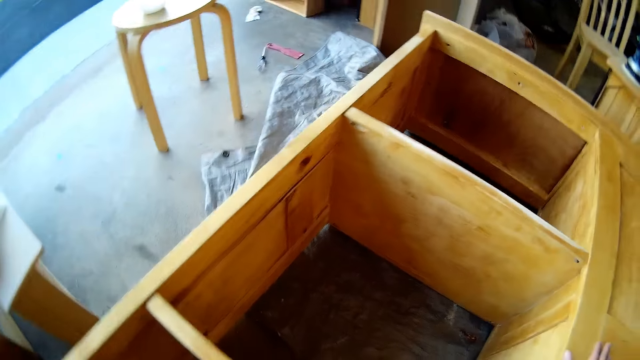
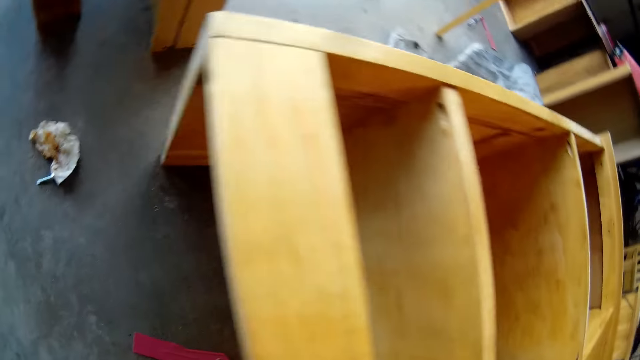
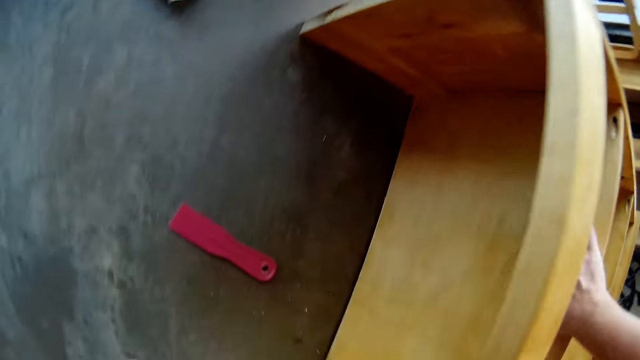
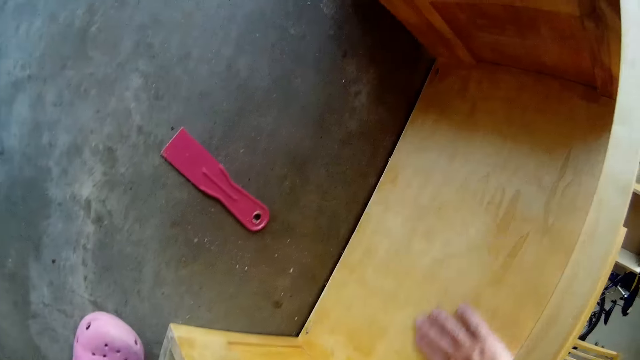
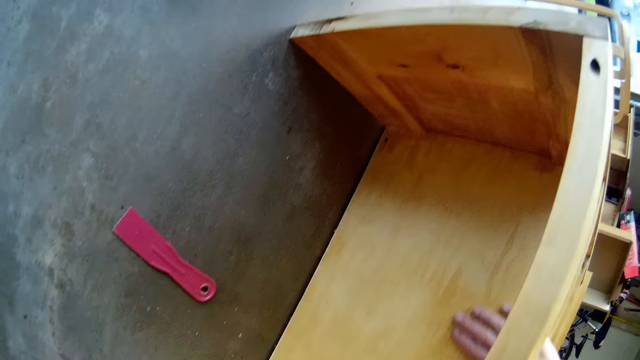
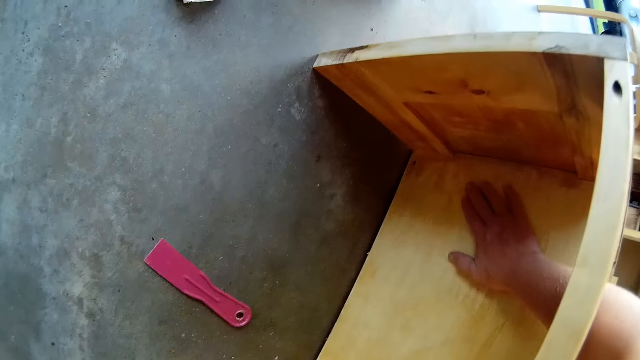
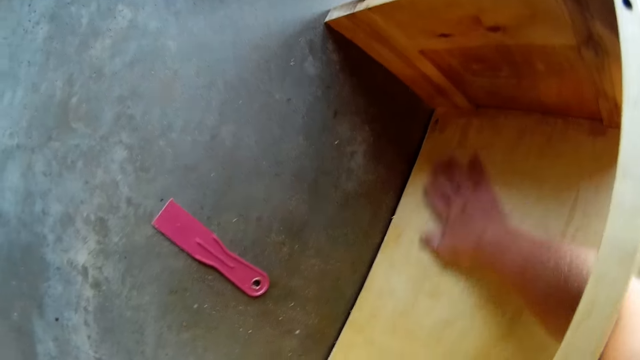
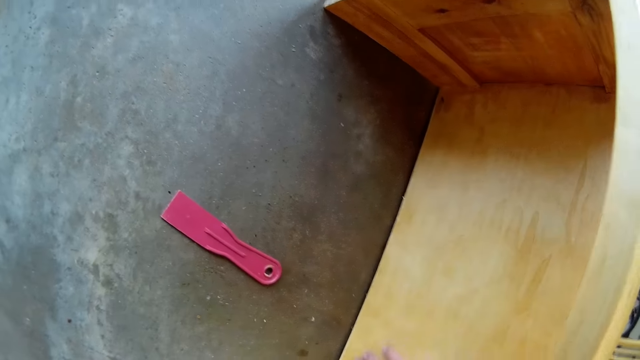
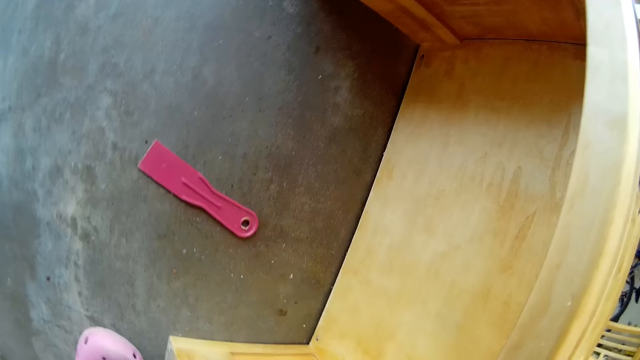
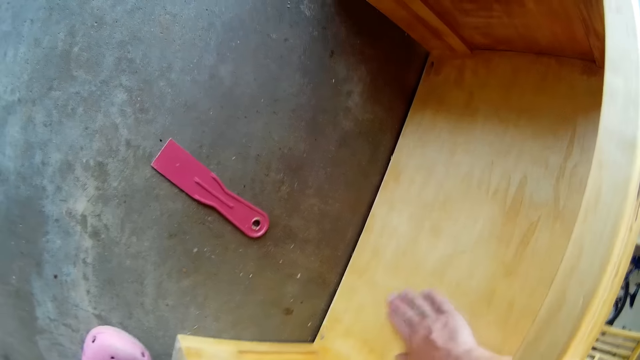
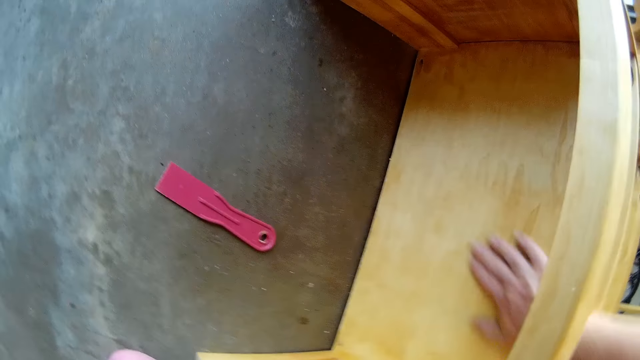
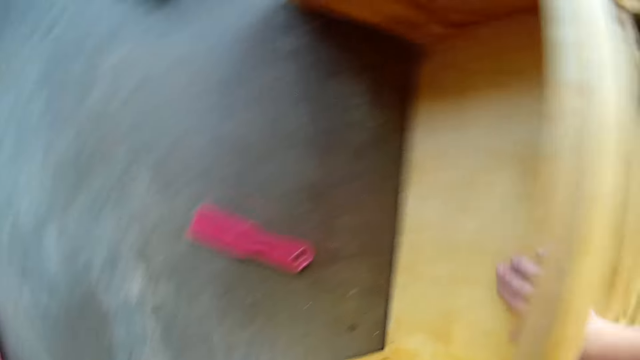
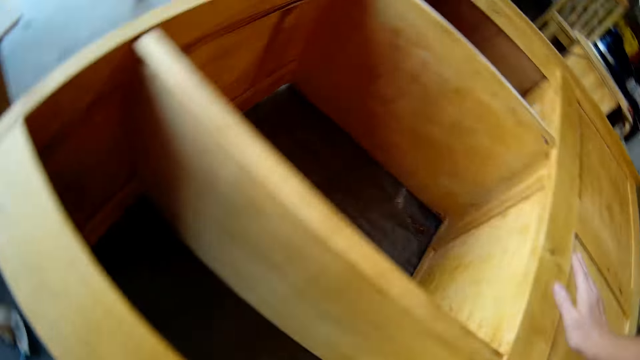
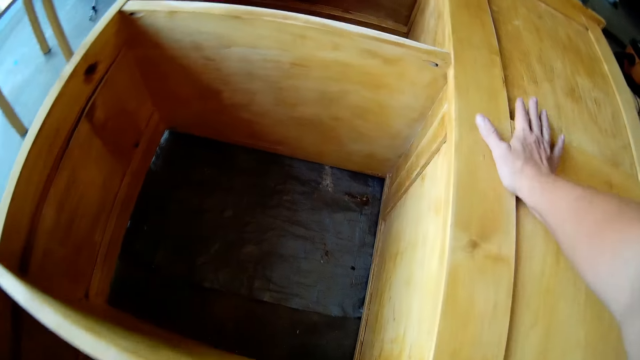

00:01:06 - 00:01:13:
The camera wearer rubs a board with a hand.

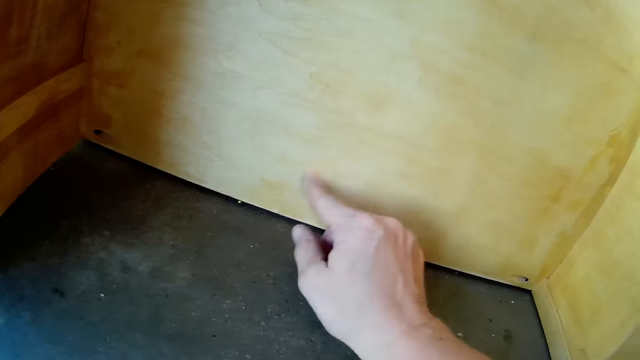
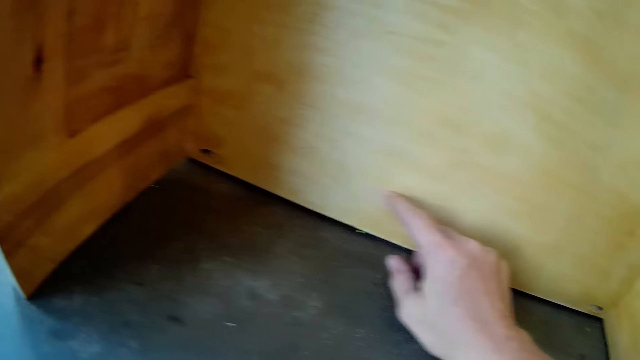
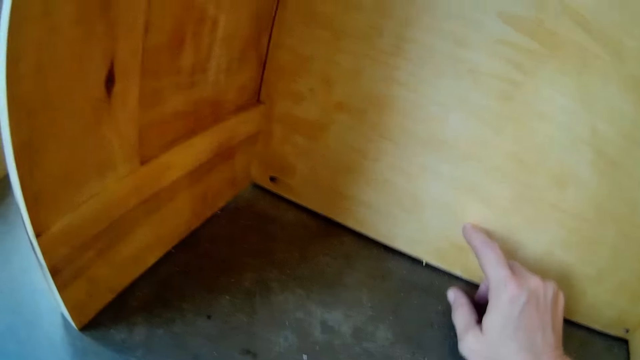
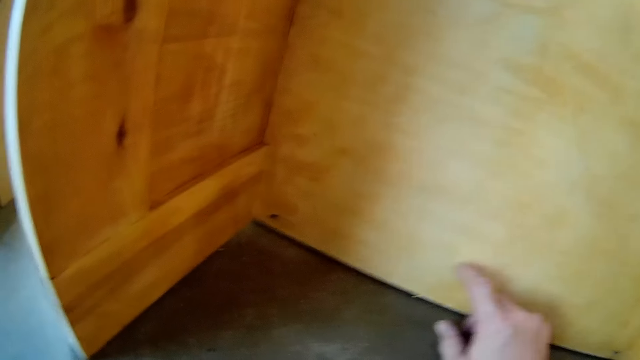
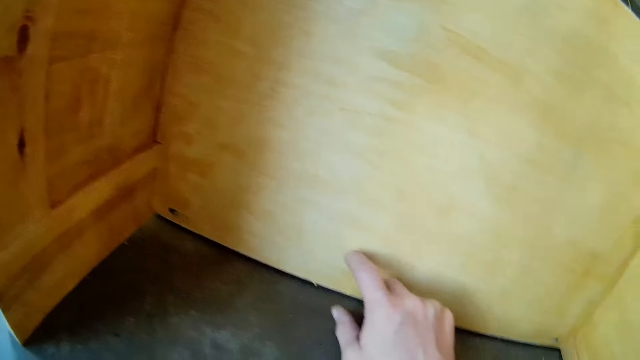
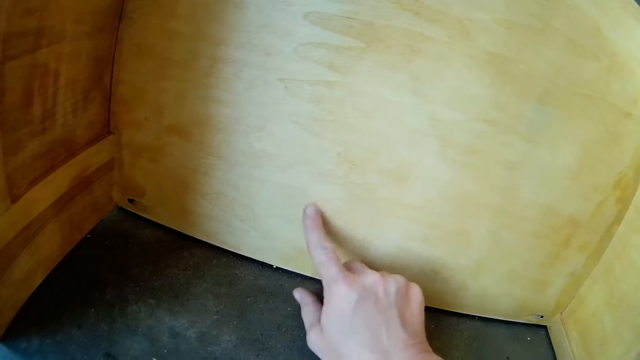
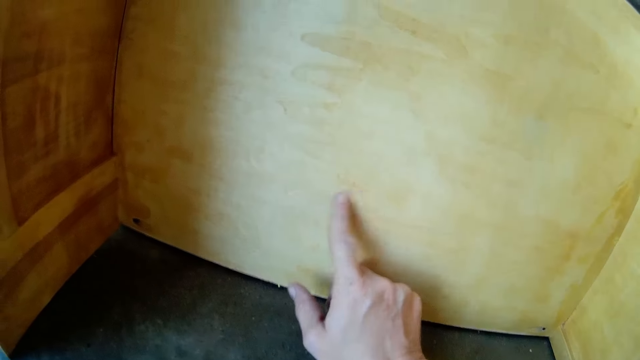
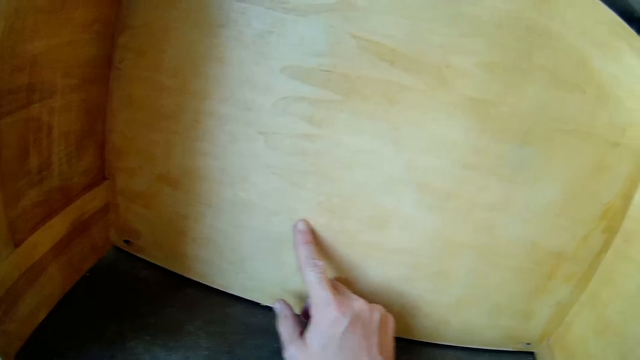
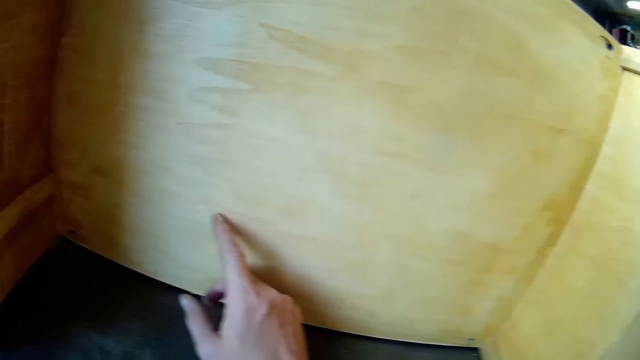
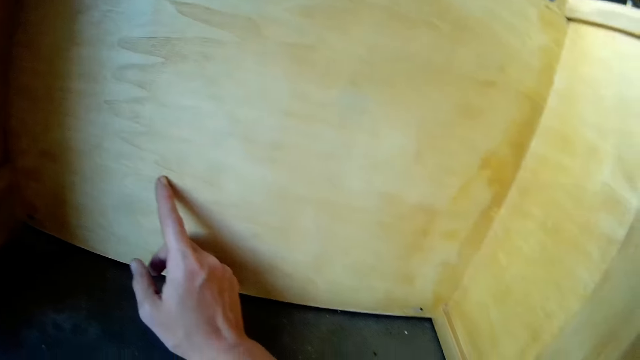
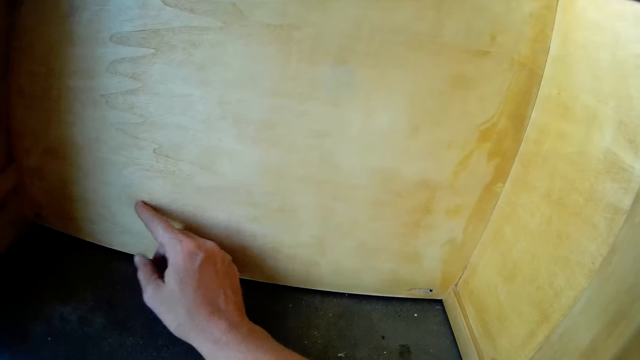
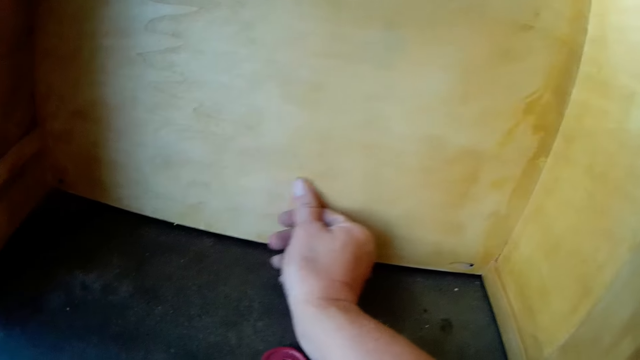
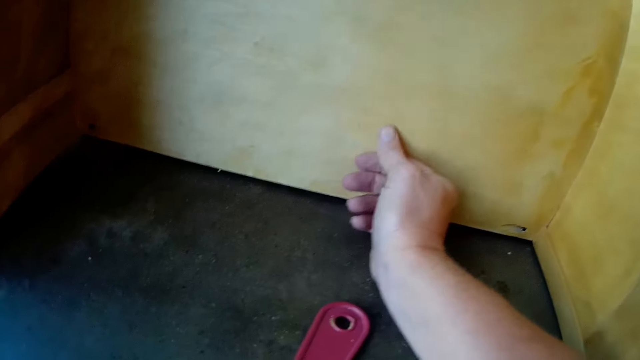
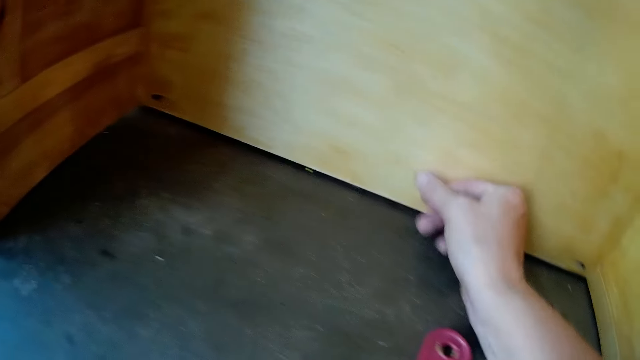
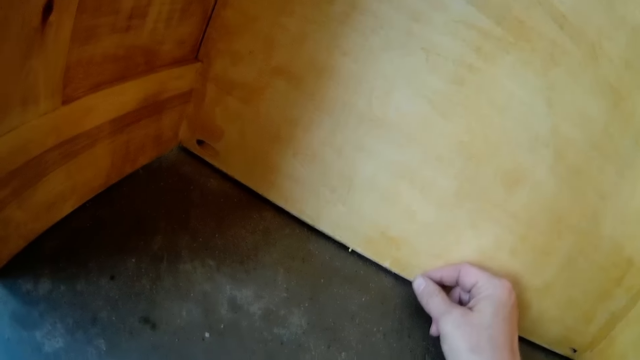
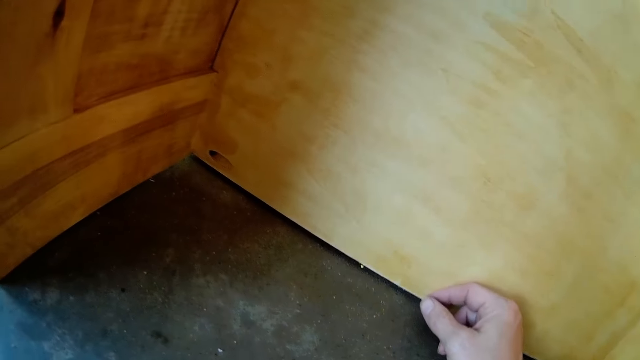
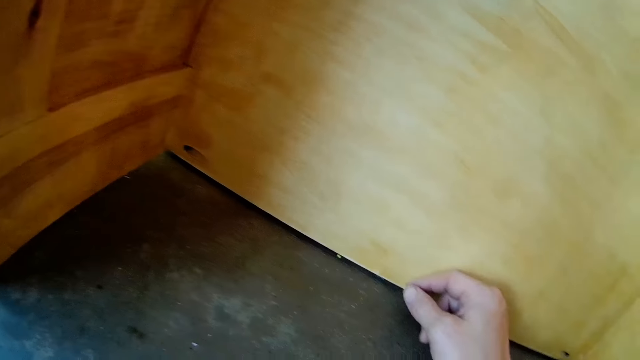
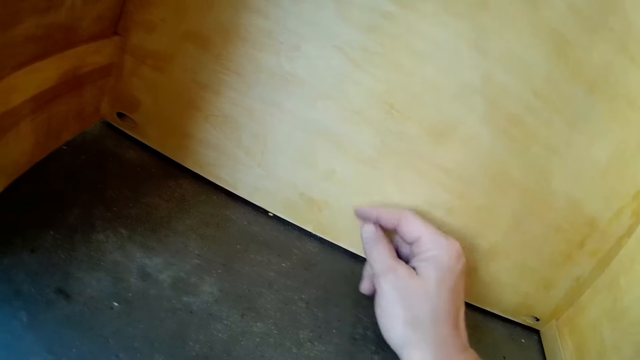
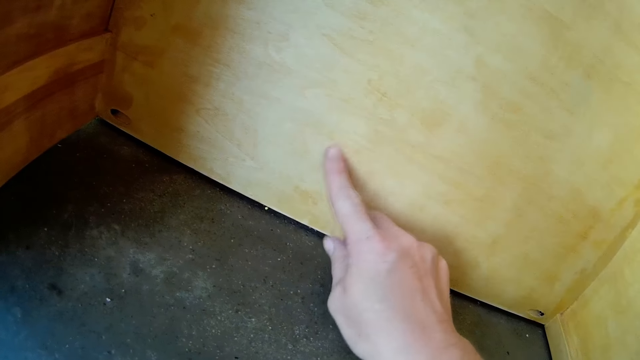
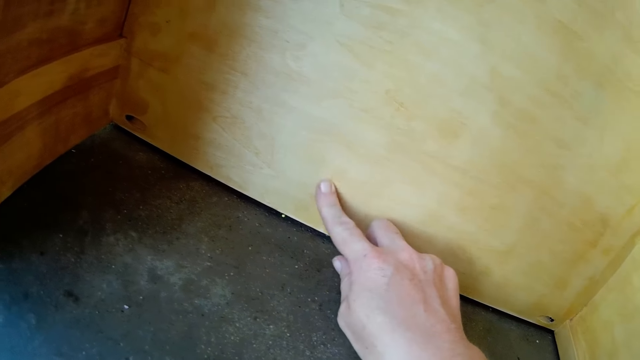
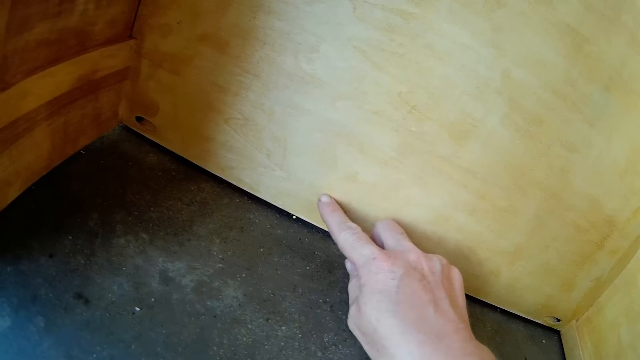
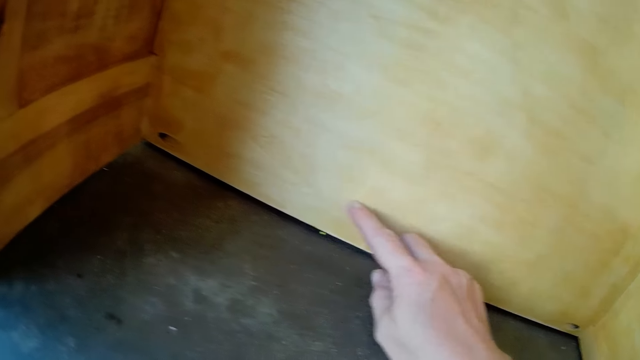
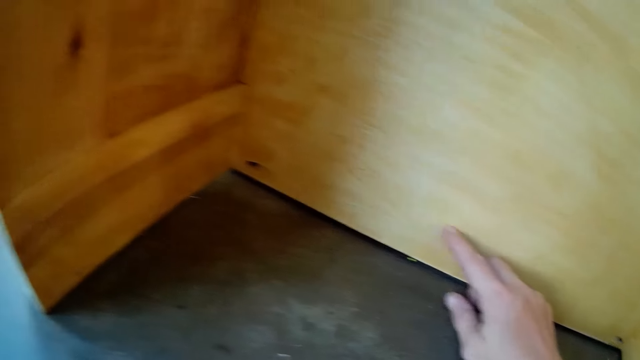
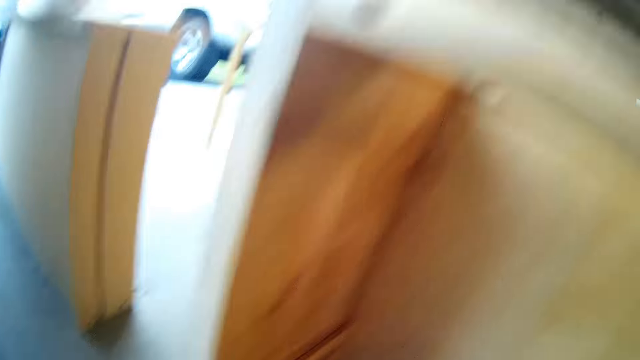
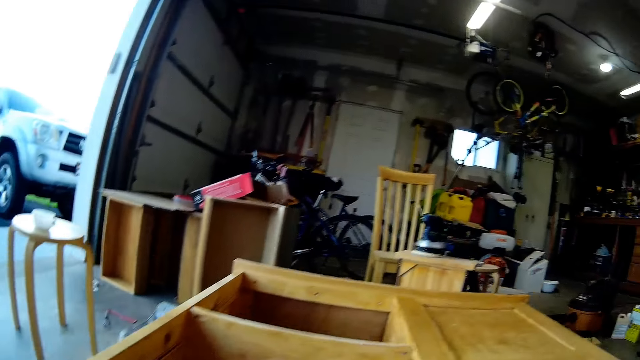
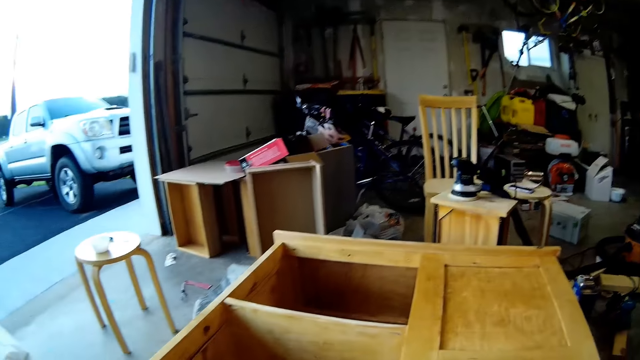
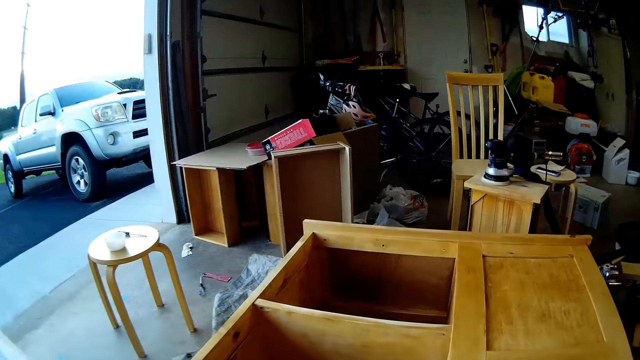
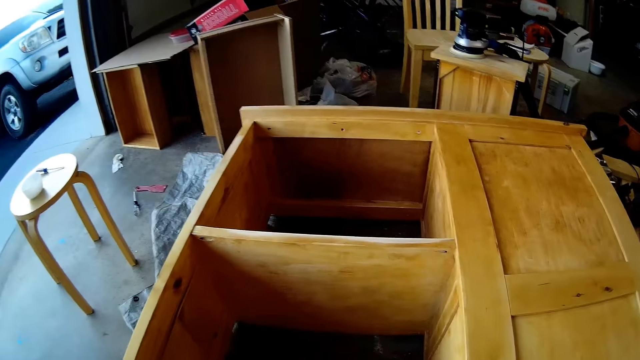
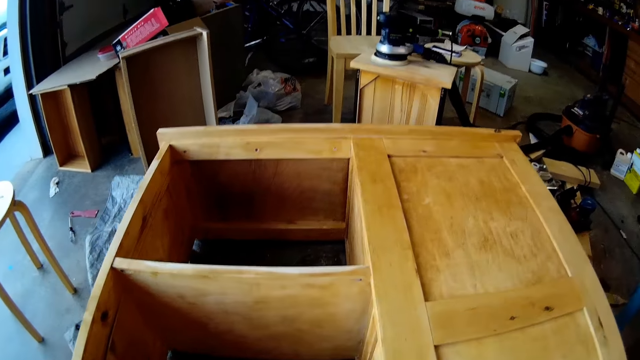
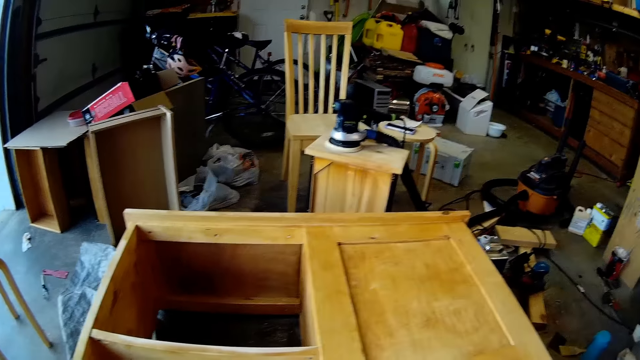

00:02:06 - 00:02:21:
The camera wearer scratches a board with a finger.
